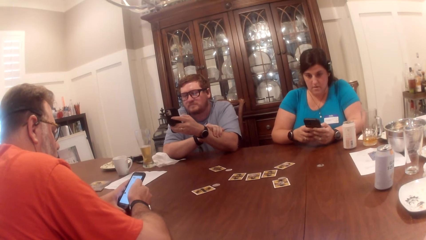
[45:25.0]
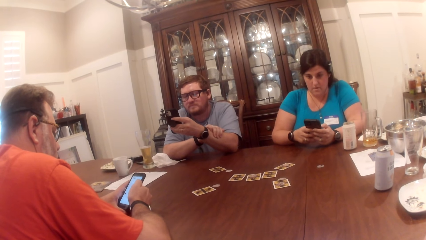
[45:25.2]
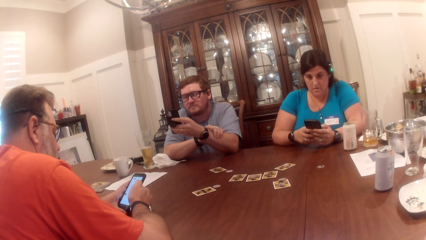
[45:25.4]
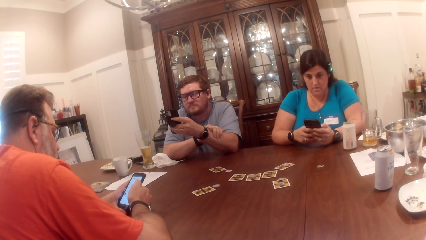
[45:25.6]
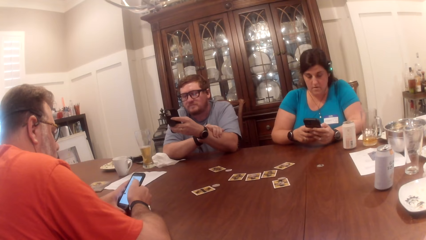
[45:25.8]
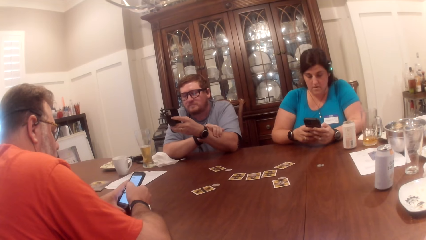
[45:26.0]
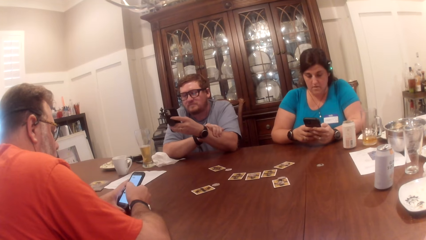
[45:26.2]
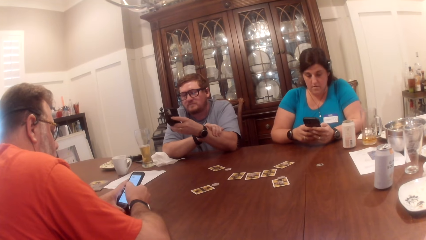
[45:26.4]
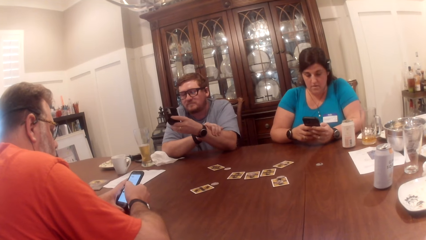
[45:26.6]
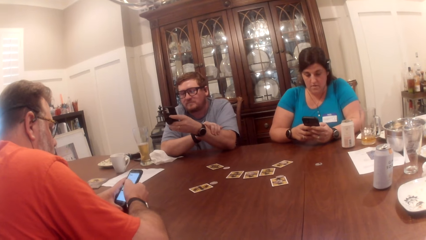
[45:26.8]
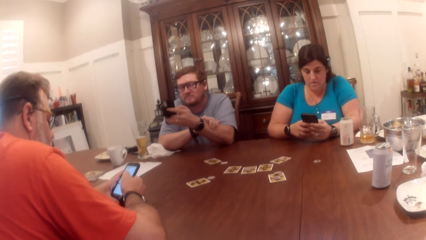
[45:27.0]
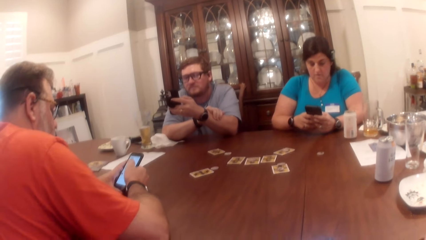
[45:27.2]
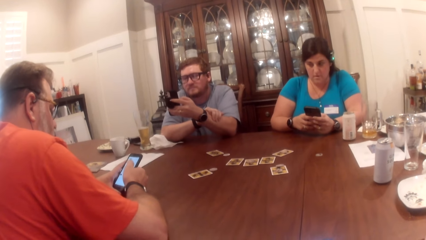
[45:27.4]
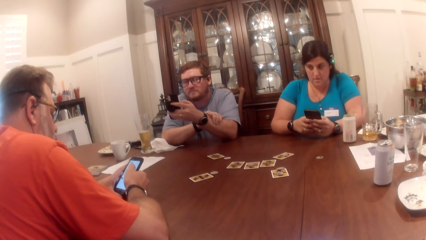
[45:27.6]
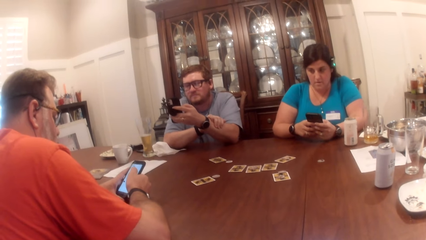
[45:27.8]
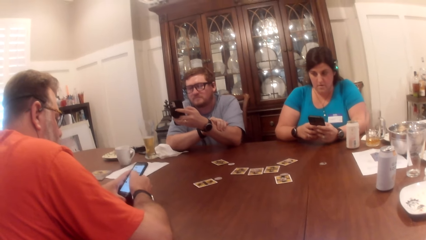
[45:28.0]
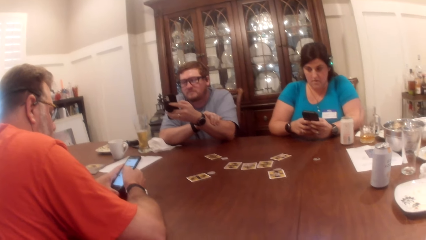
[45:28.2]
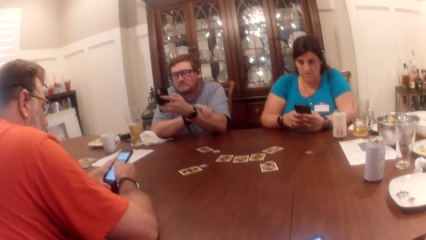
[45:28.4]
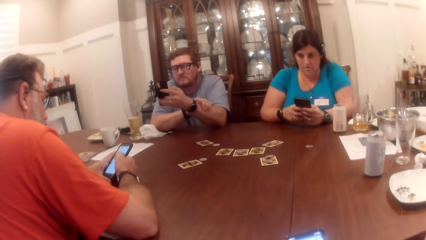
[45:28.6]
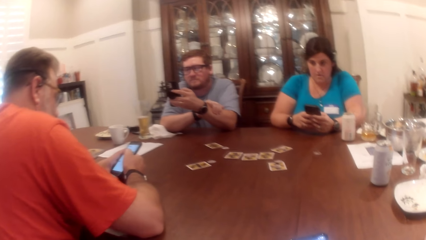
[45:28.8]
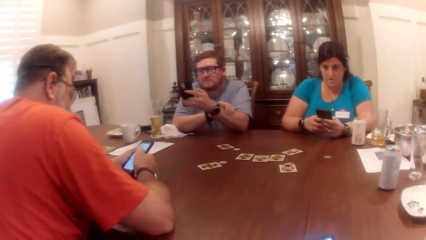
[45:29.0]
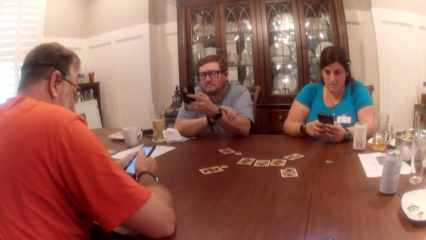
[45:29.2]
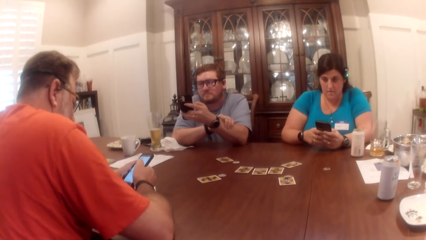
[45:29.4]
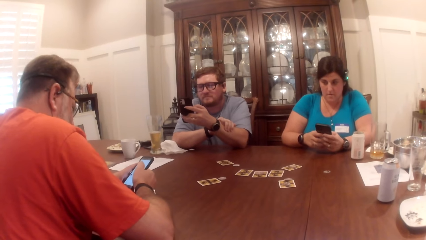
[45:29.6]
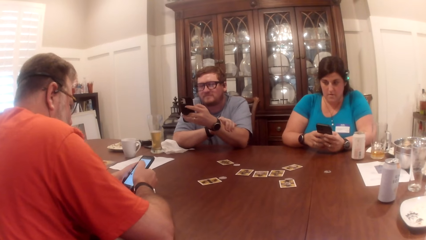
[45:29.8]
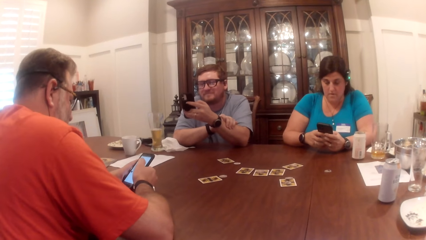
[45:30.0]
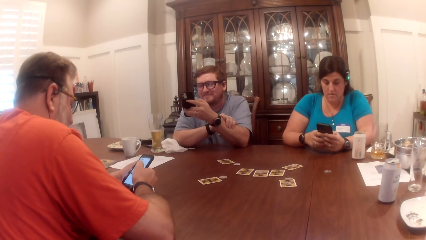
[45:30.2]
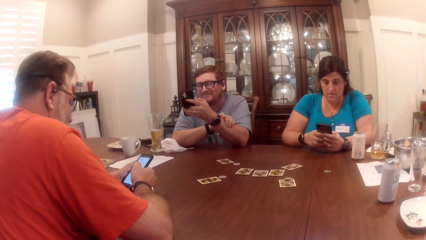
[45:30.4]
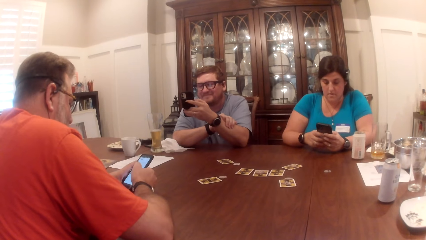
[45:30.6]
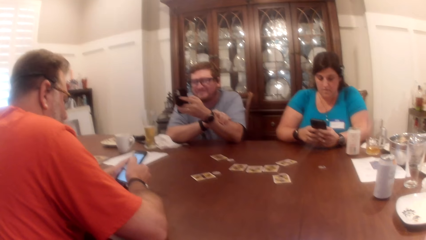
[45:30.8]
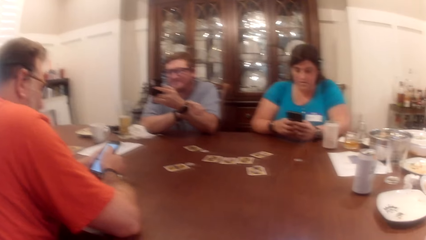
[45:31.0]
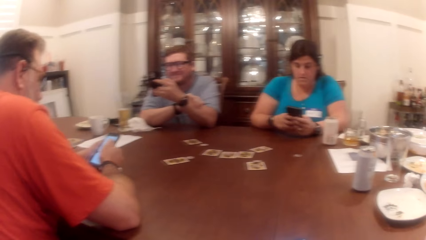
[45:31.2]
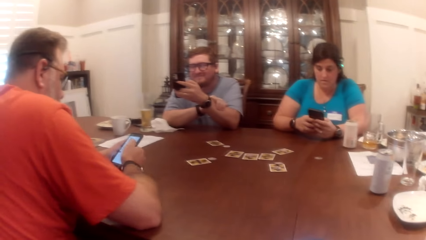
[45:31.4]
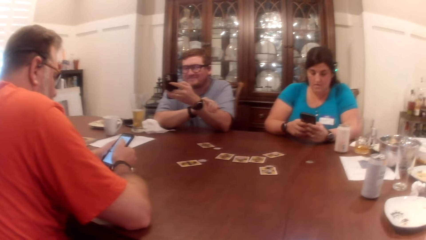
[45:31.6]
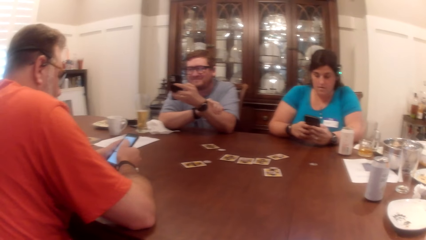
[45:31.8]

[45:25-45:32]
The camera wearer interacts with the woman, the man, and the other man at a table.

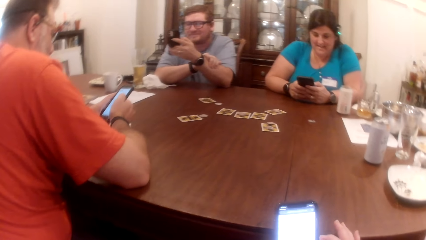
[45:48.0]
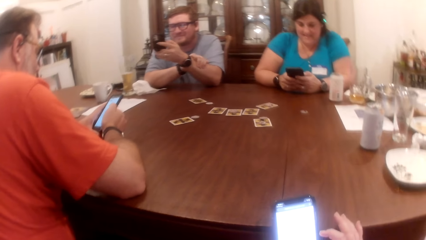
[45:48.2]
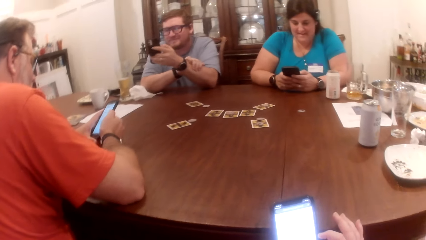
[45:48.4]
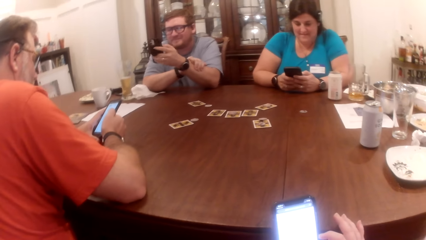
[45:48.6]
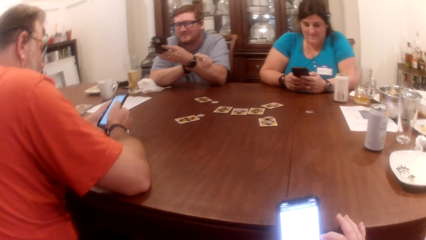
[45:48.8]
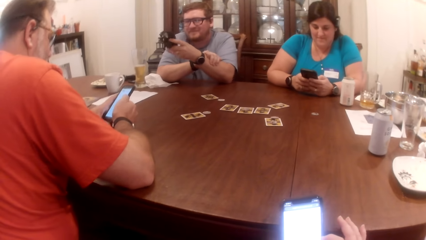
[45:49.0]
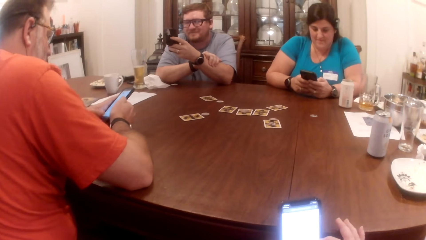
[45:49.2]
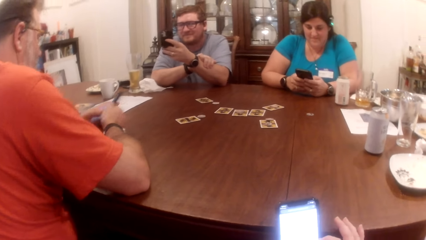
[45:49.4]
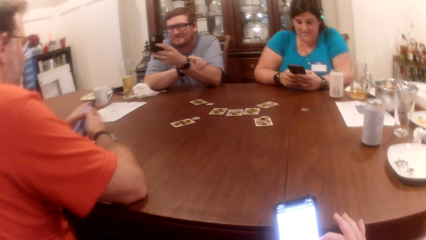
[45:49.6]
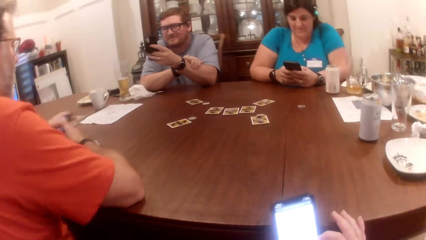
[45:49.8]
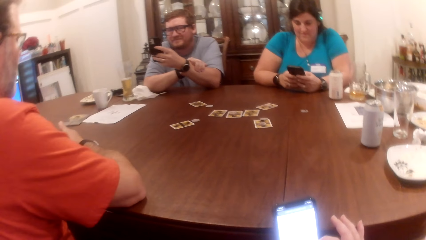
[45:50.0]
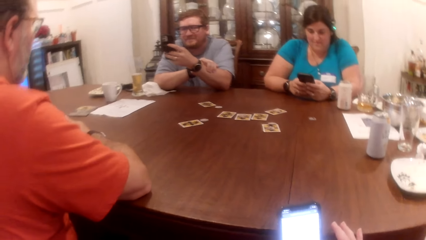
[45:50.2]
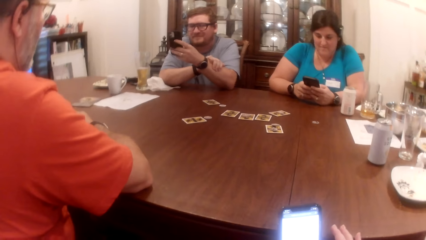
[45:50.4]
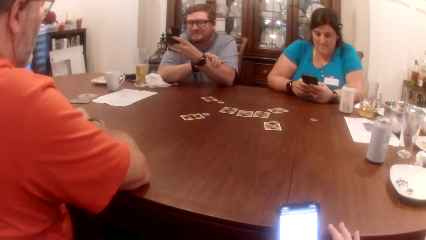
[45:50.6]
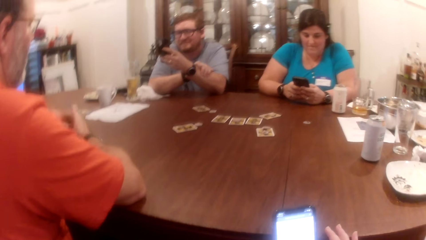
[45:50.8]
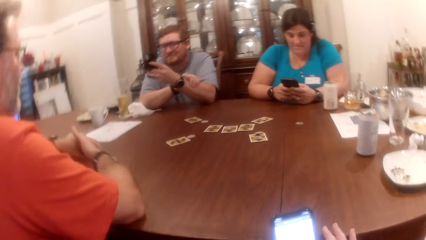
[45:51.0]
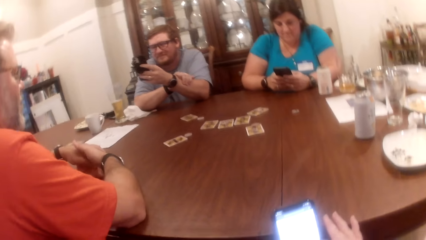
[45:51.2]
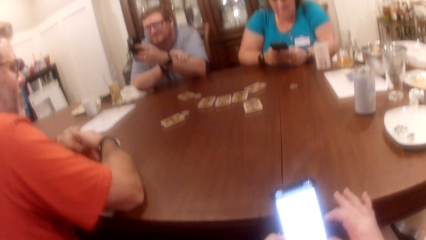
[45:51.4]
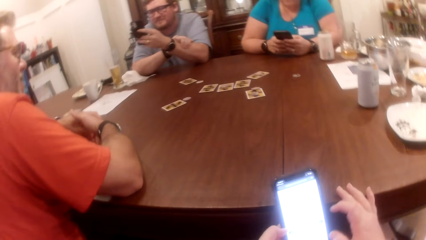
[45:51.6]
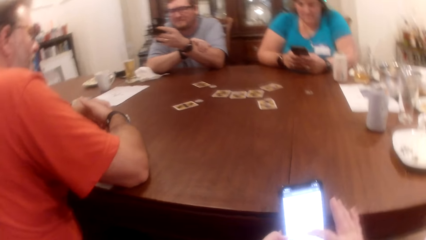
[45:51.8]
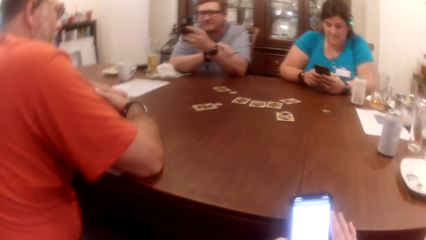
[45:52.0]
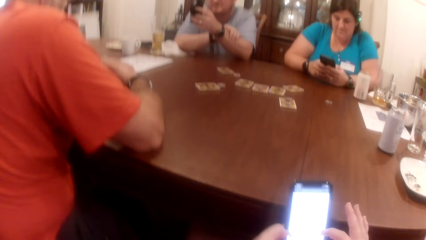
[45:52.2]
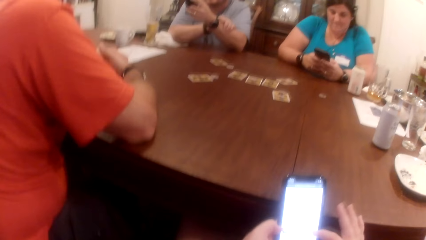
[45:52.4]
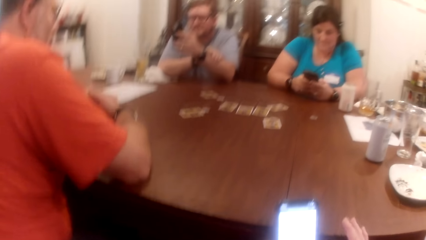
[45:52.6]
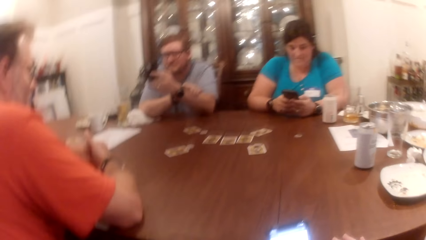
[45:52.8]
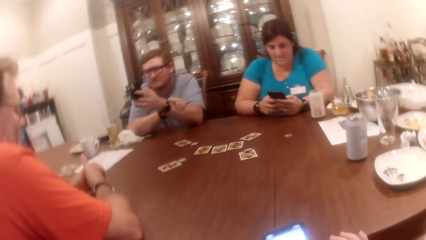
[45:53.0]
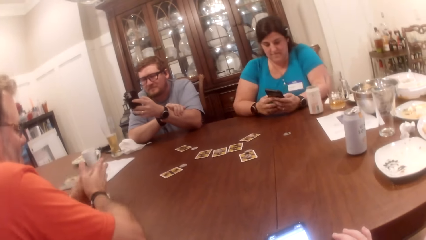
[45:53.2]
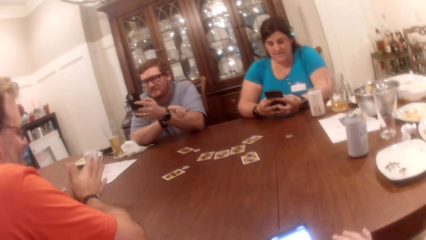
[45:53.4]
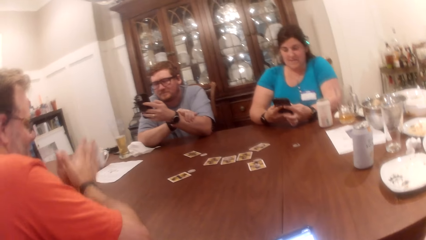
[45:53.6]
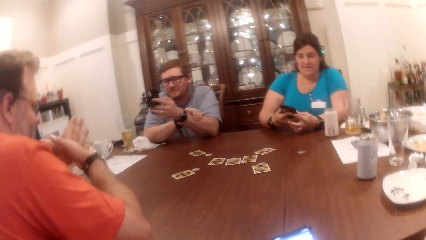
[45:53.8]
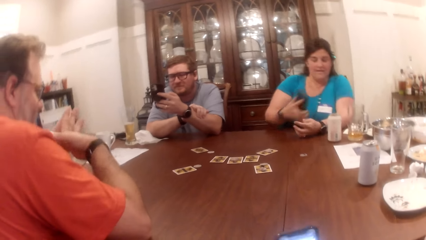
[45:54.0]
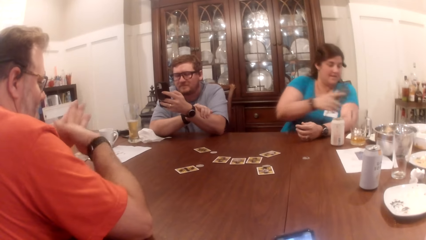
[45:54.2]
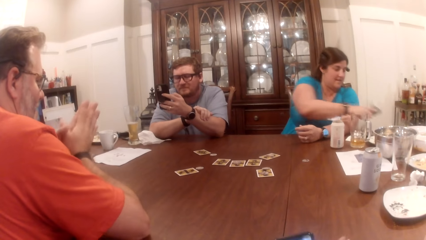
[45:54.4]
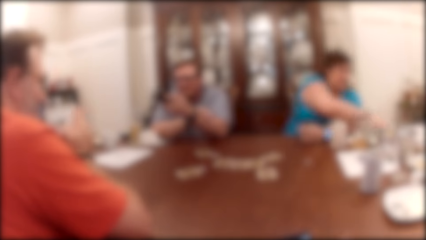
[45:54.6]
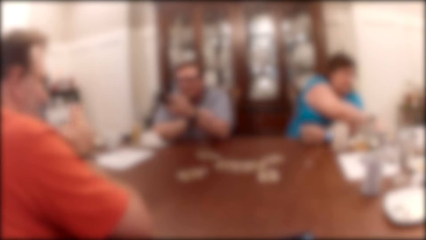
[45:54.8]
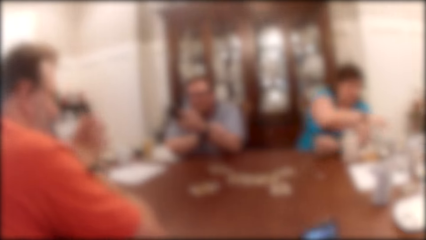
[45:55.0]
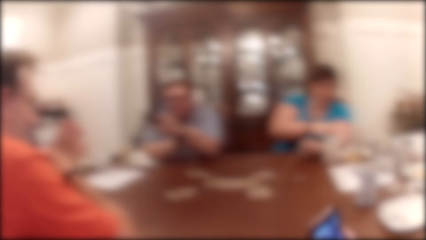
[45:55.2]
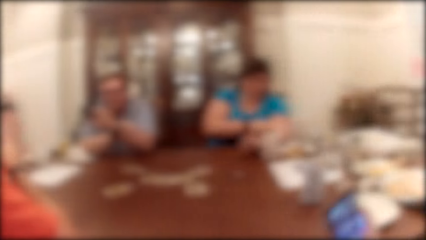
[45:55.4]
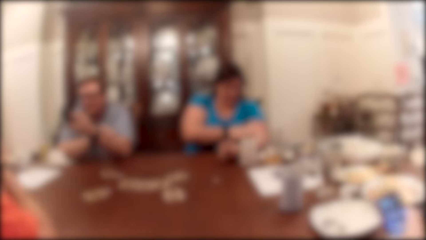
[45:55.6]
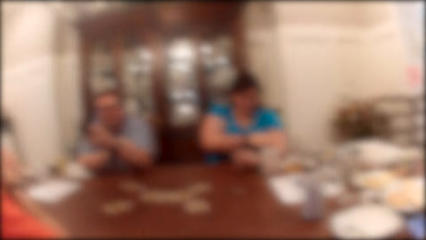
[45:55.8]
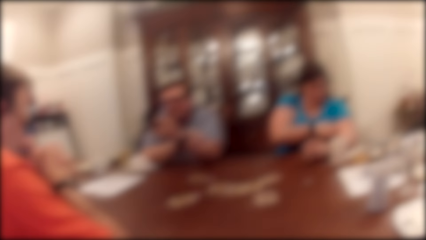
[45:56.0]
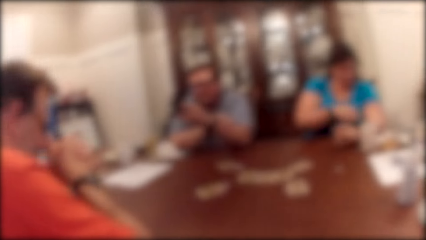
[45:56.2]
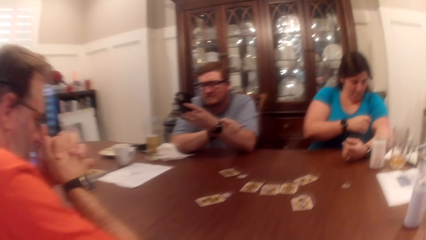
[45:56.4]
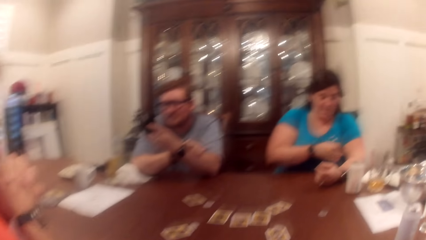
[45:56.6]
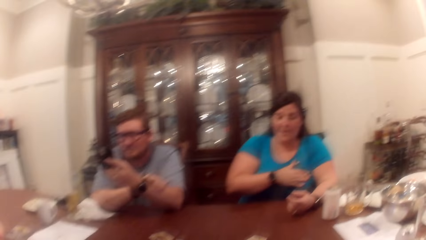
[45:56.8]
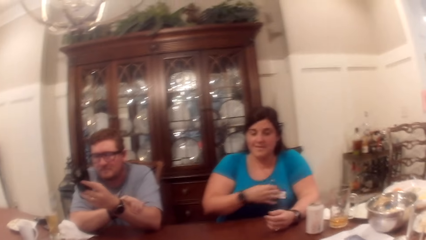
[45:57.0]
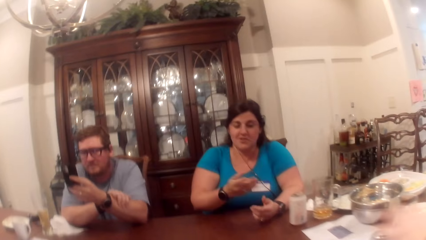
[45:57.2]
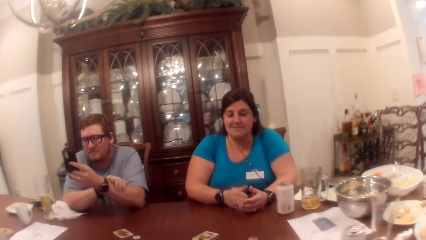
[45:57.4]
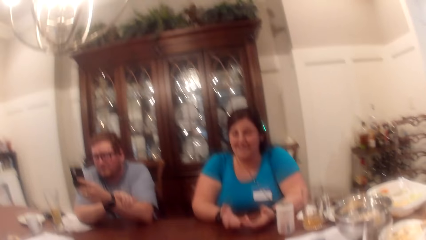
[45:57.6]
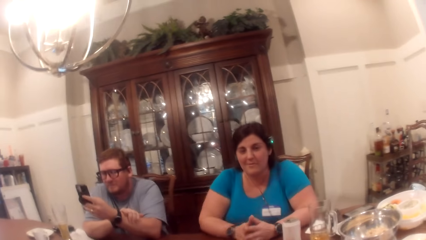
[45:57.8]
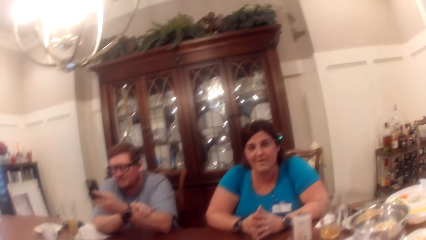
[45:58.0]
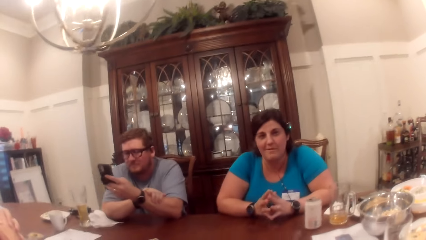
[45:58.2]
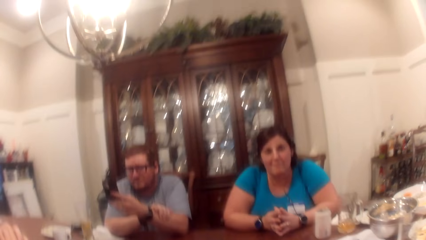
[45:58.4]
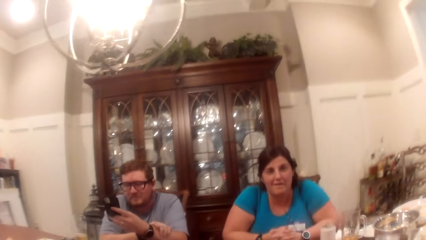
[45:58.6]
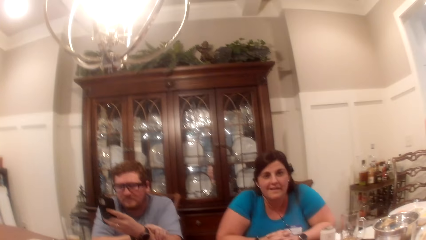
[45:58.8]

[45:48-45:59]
The man drops the phone on the table with his left hand. The camera wearer, a woman, the man and another man scroll the phone. The woman drops the phone on the table with her right hand. The camera wearer drops the phone on the table with her right hand. She converses with the woman. She interacts with the woman, the other man, and the first man at the table.
